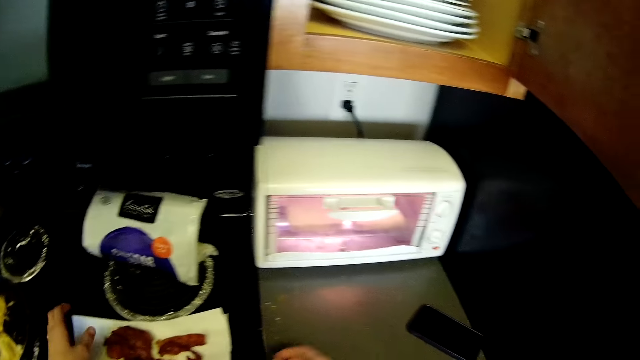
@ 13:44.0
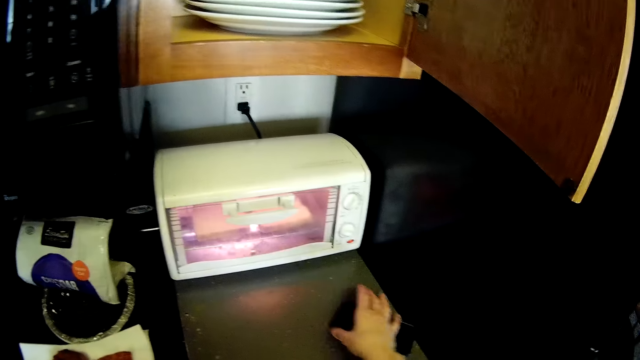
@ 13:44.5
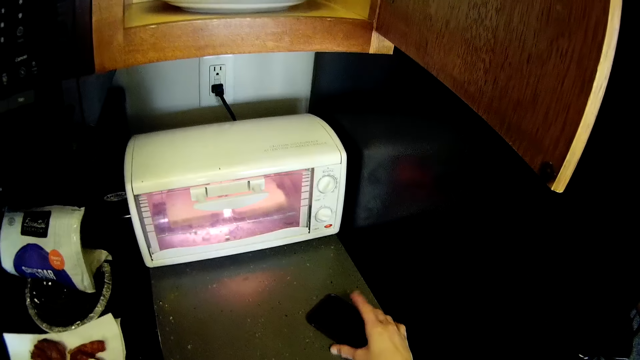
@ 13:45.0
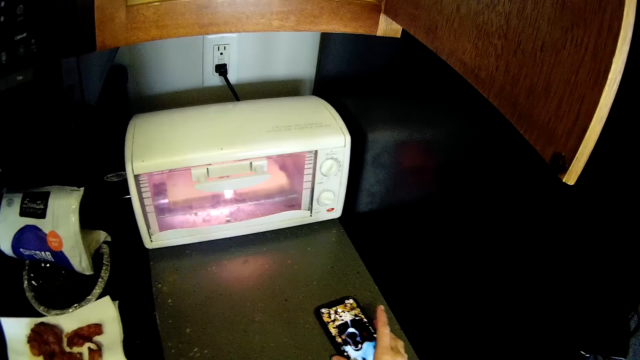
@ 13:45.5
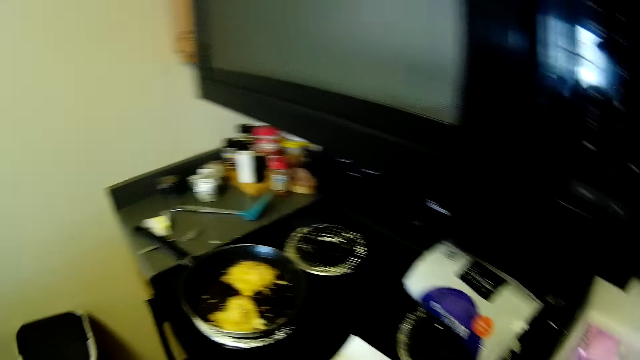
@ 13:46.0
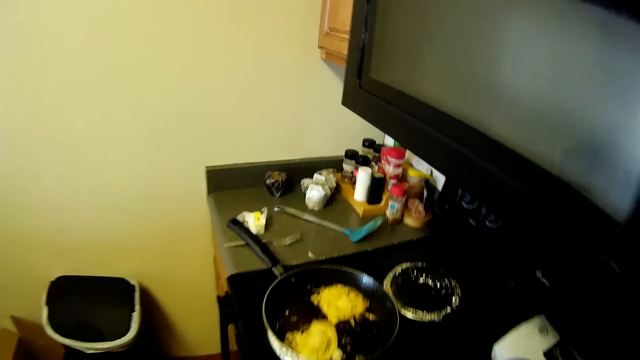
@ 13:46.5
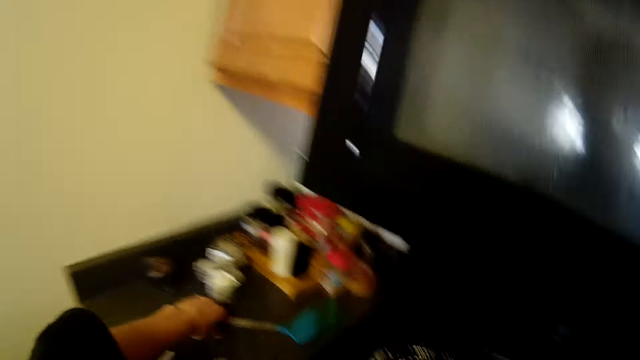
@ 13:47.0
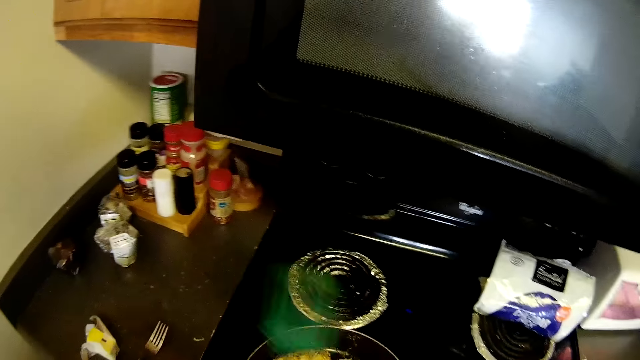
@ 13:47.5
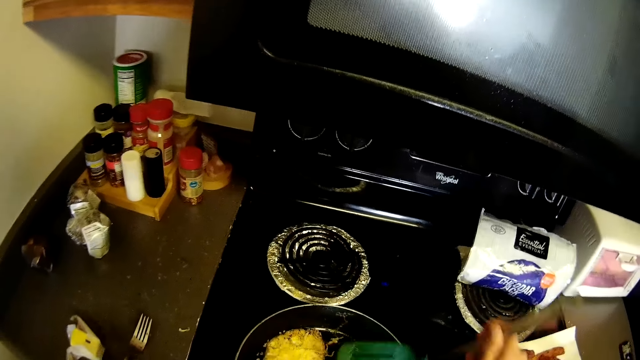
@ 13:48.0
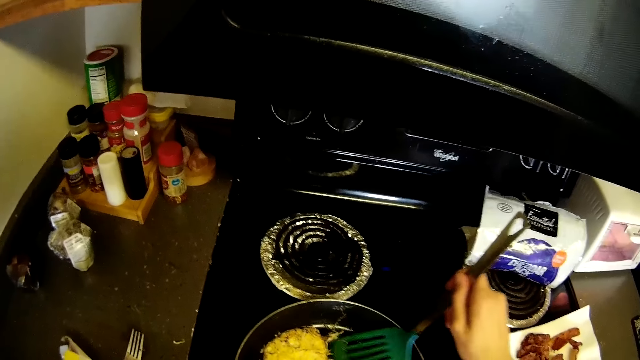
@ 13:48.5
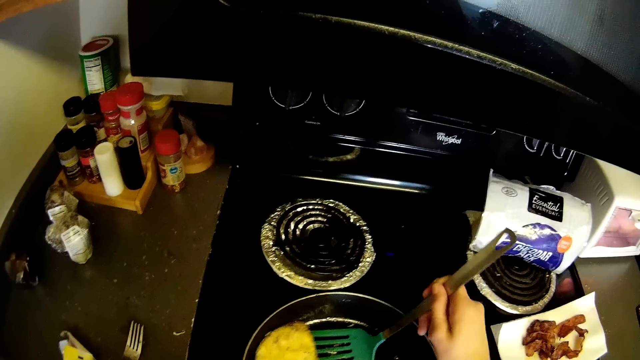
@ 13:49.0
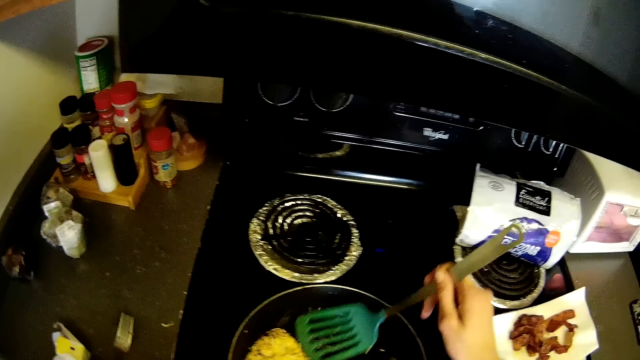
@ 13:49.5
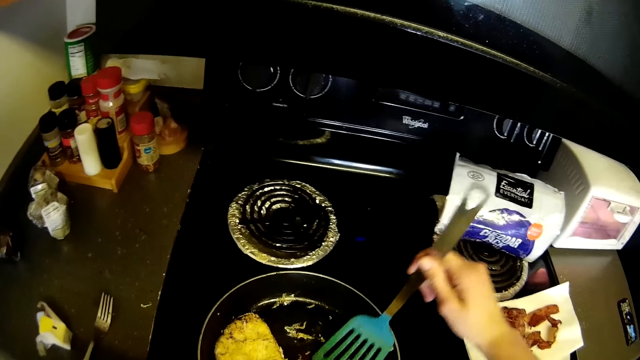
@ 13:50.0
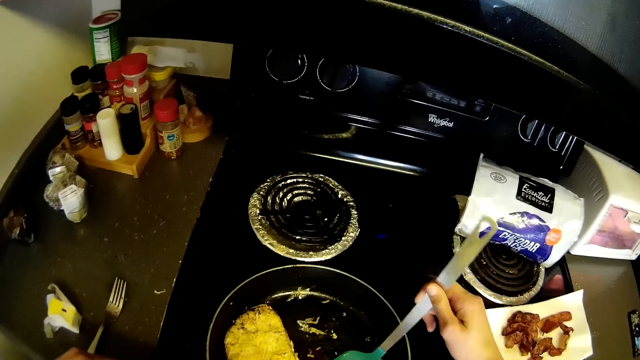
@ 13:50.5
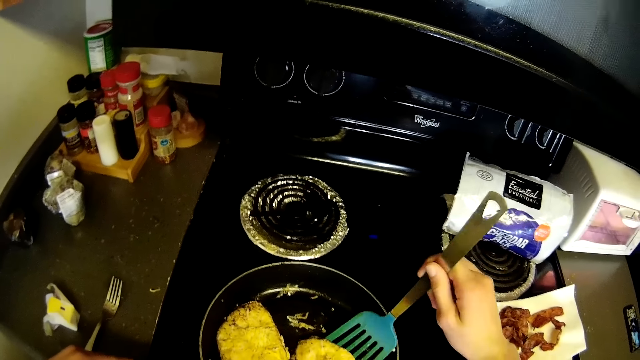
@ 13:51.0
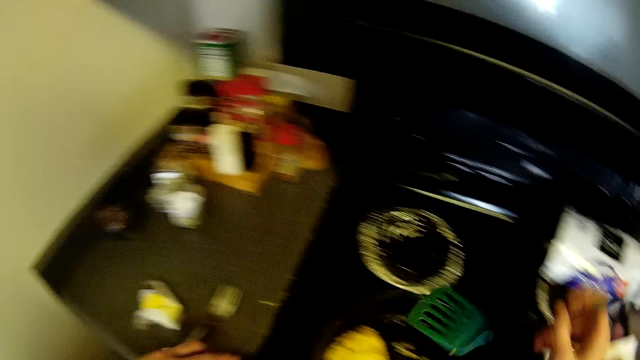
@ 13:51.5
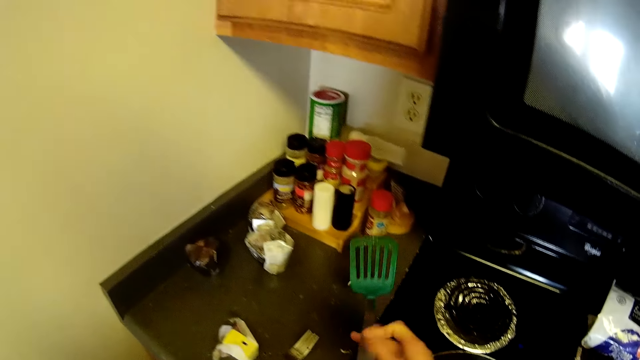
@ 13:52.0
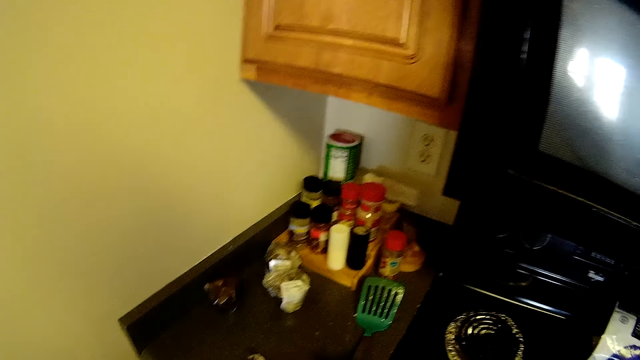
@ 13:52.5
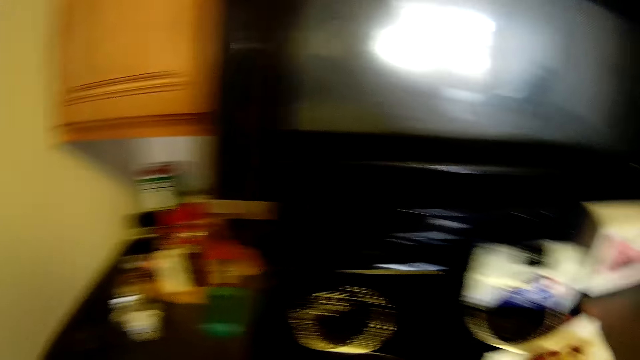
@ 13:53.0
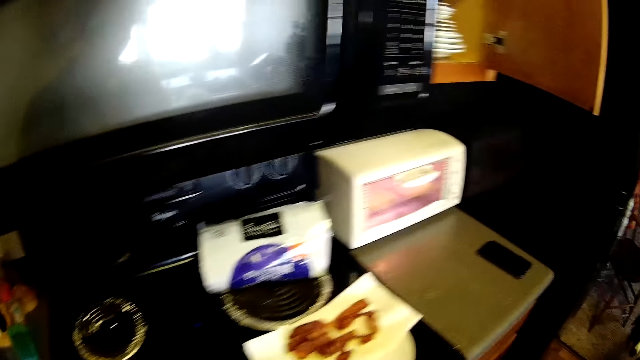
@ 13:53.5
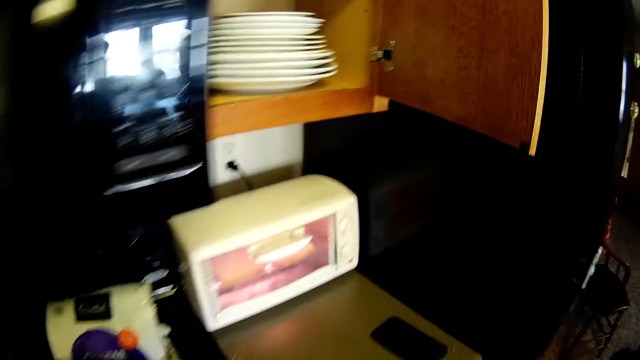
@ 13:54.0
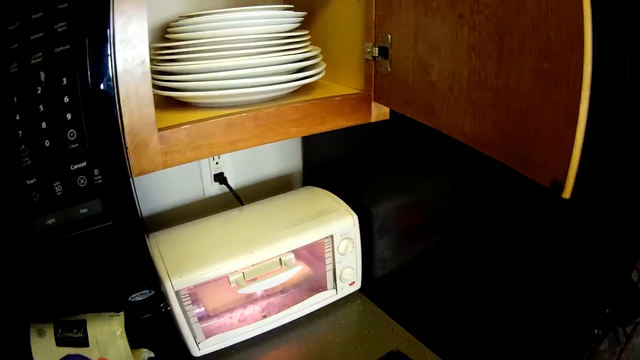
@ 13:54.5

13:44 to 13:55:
The camera wearer taps on the phone on the kitchen countertop with her right hand. She picks up a spoon from the countertop with her left hand. She turns the food in a frying pan on the cooker with the spoon in her right hand. She places the spoon in her right hand on the countertop.

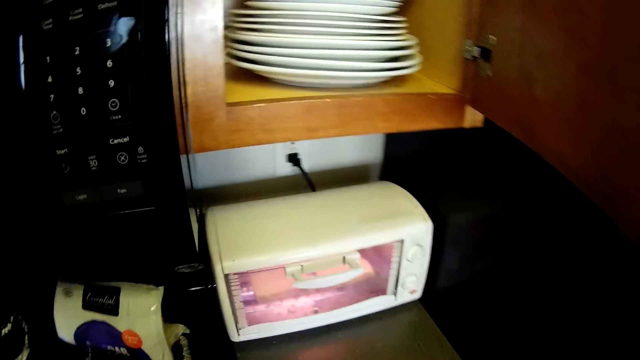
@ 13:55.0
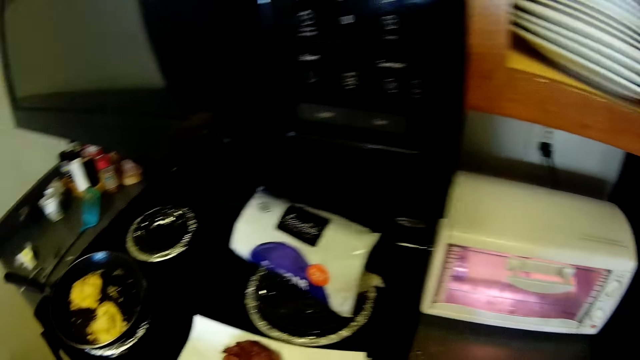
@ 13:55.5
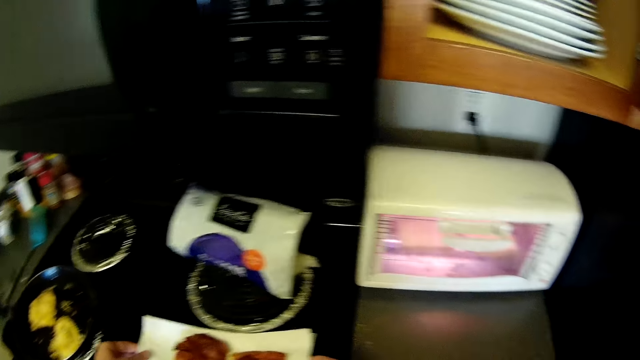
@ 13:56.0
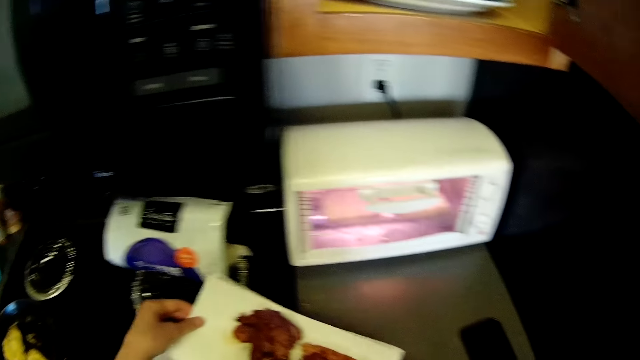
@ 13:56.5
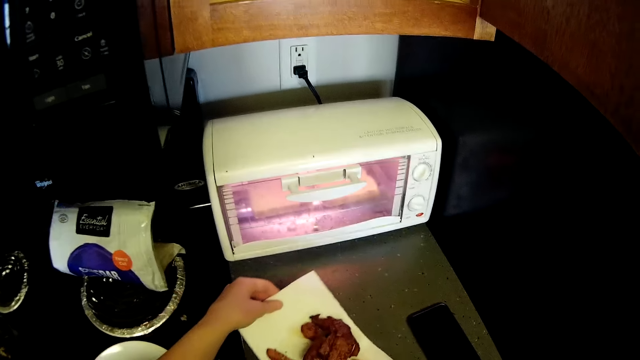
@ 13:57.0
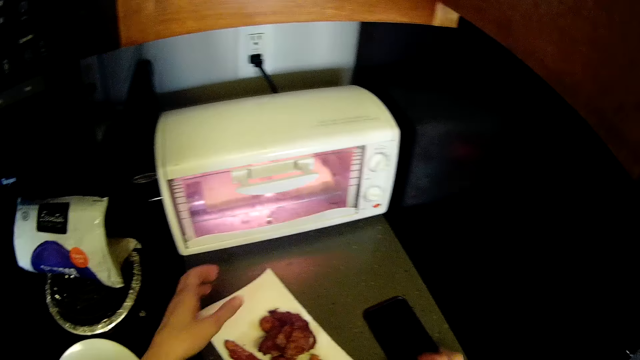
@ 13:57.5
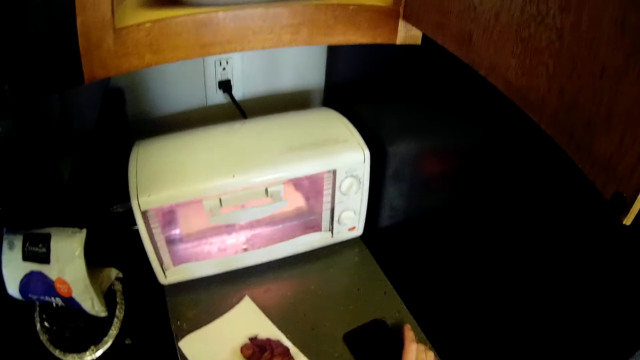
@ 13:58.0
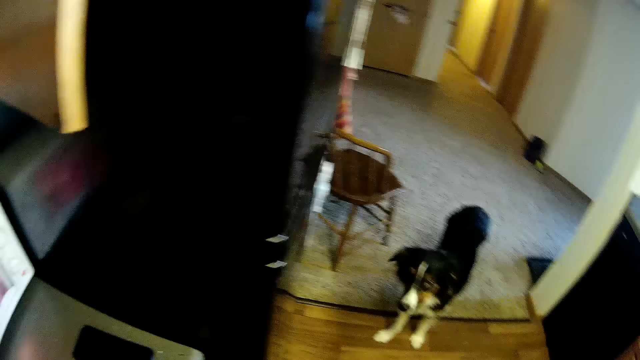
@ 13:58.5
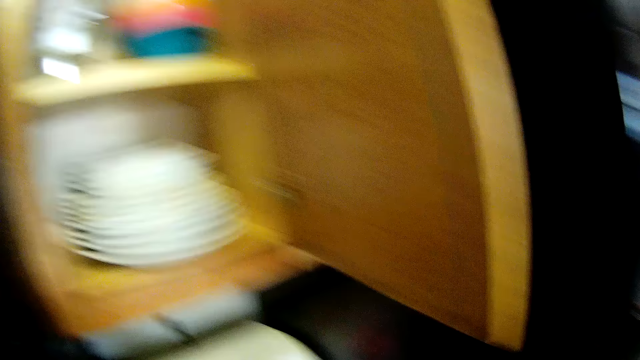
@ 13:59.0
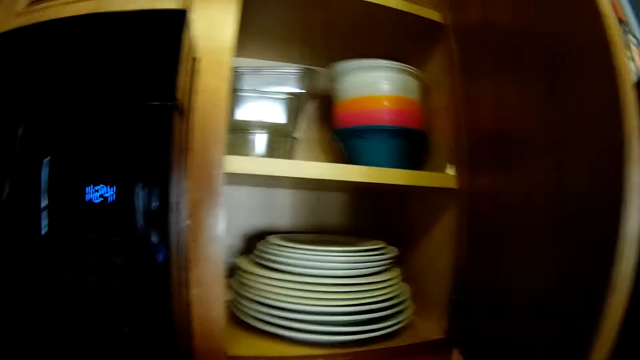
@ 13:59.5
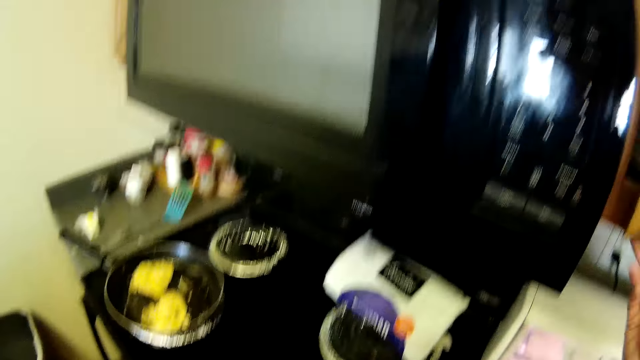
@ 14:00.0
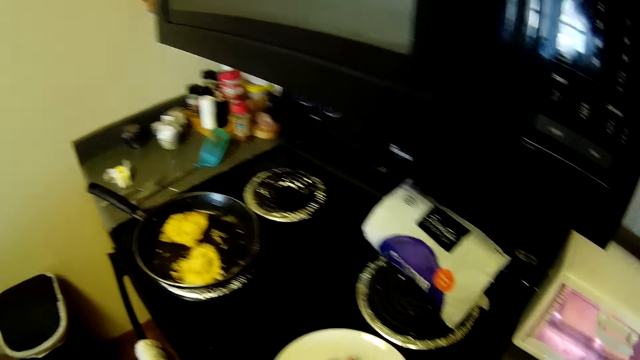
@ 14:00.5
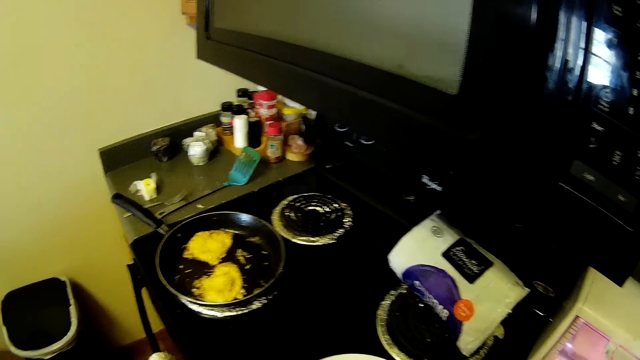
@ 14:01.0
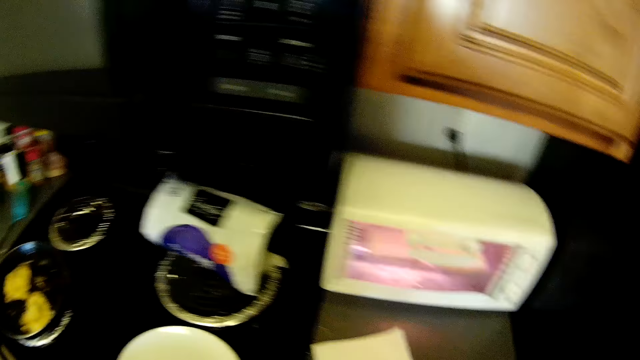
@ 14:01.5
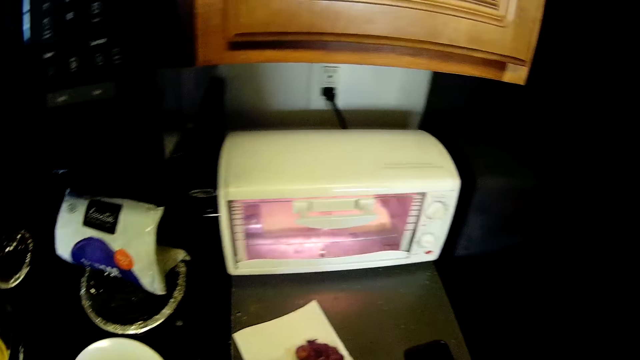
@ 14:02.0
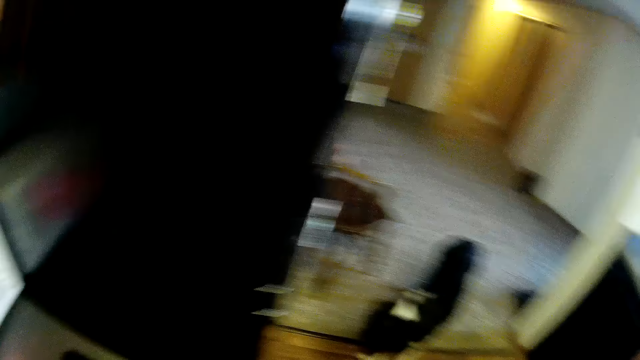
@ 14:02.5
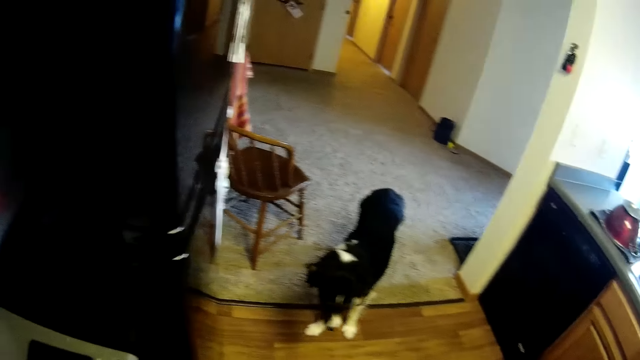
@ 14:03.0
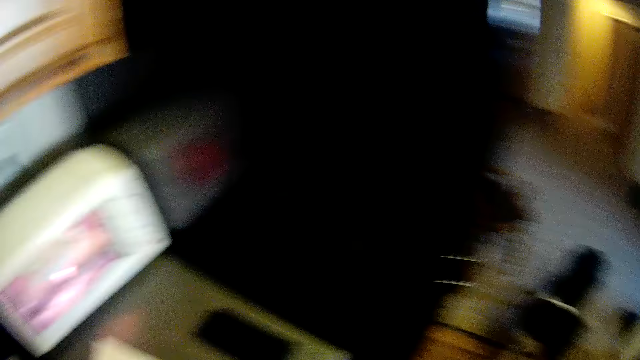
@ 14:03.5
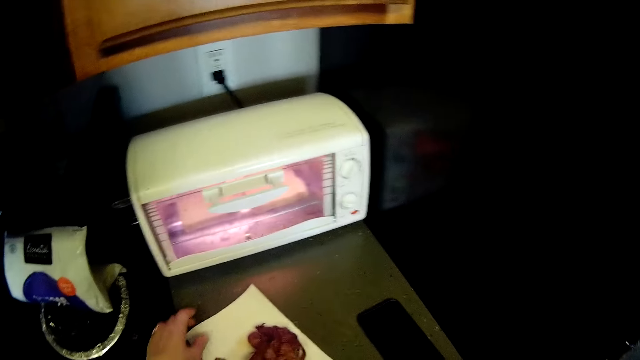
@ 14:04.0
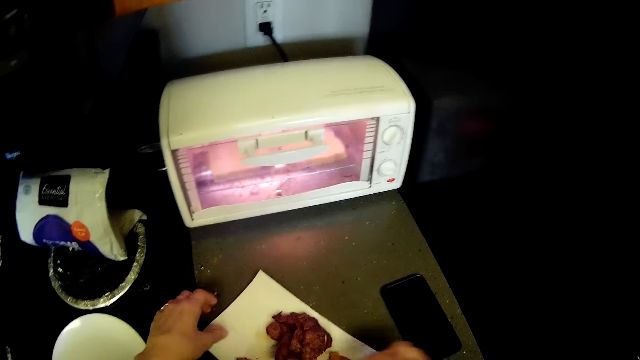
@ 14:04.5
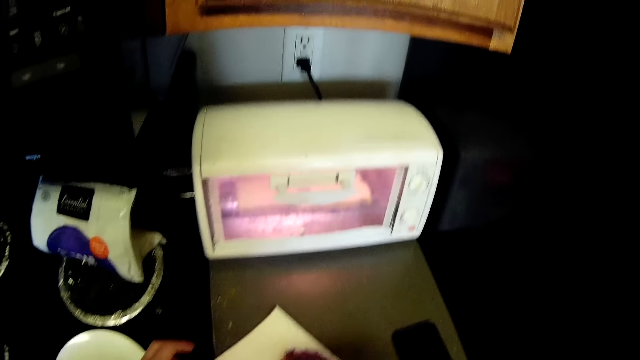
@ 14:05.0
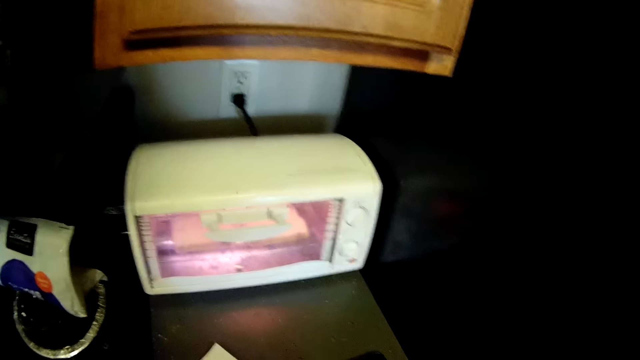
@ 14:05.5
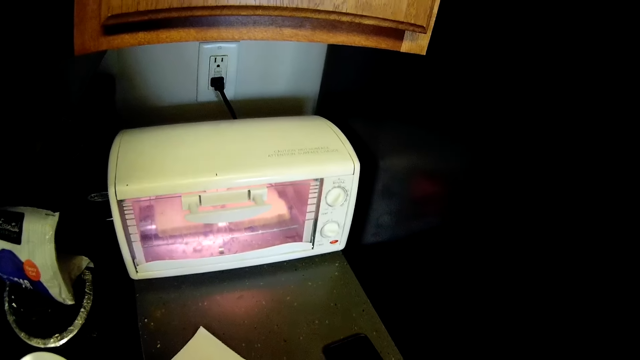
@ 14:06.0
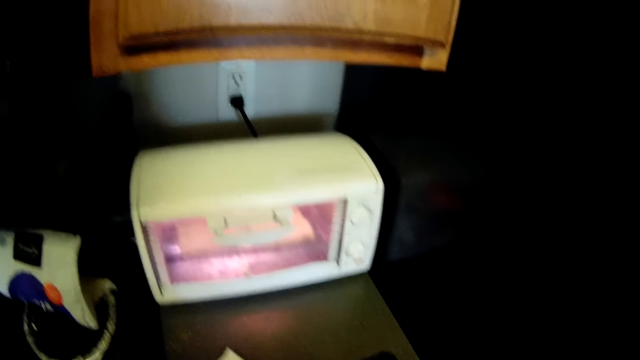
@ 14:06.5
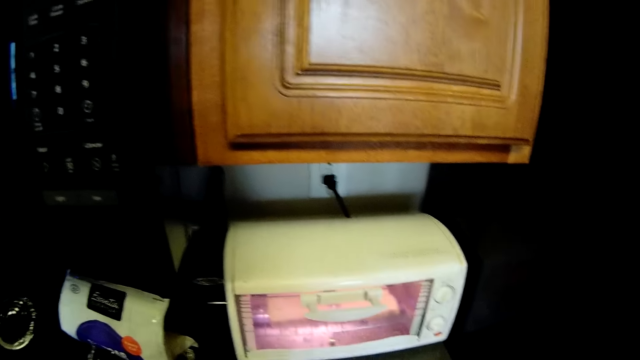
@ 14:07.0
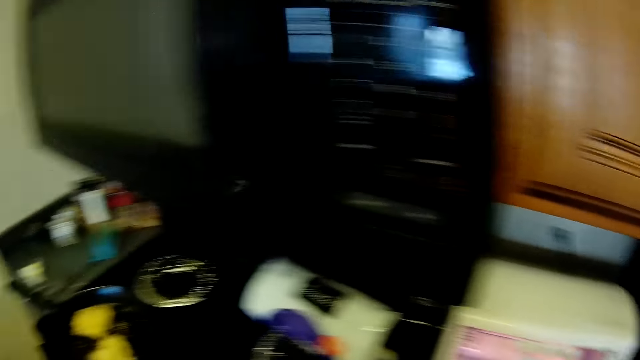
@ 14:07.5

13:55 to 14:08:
The camera wearer picks the paper from the top of the plate on the countertop with both her hands. She picks up food from the table. She places the food on the table. She places the paper on the countertop. She holds the phone on the countertop with her right hand. She touches the phone. She closes the cabinet with her right hand. She touches the food. She holds the paper on the countertop with her left hand. She stares around the room.
